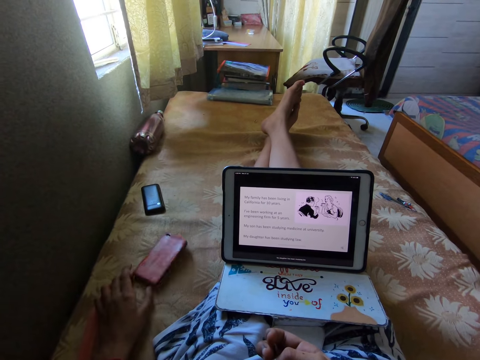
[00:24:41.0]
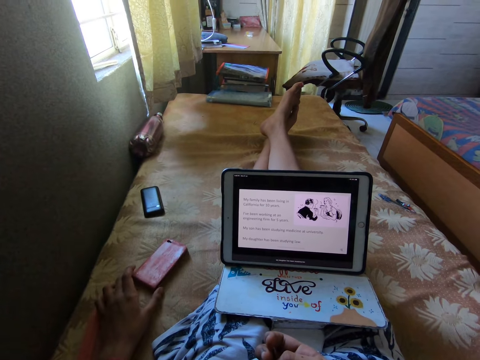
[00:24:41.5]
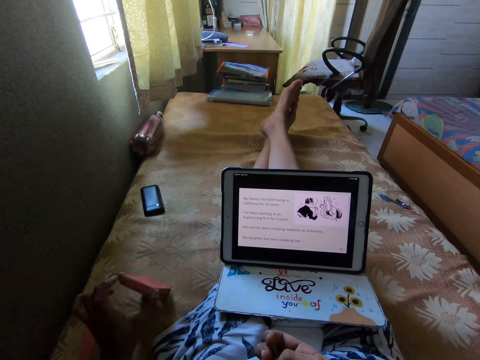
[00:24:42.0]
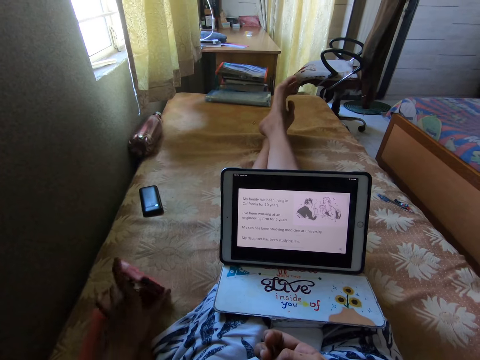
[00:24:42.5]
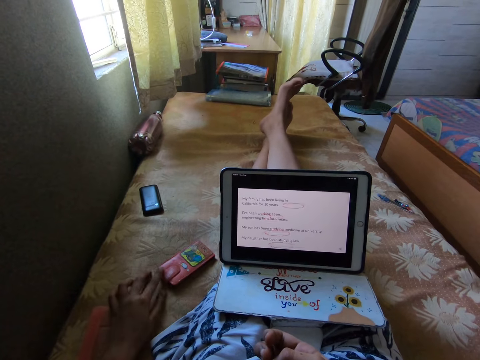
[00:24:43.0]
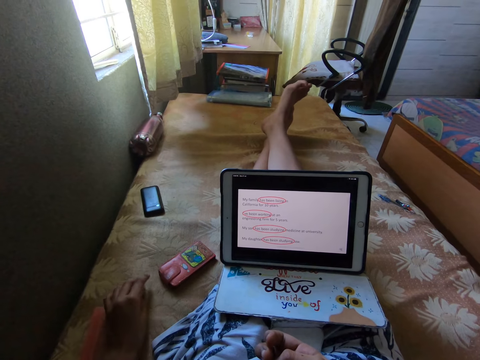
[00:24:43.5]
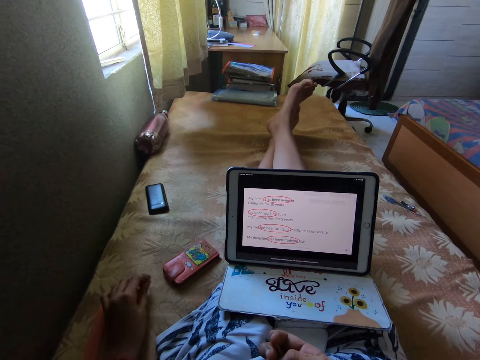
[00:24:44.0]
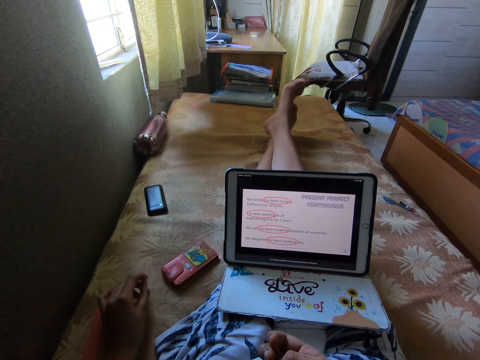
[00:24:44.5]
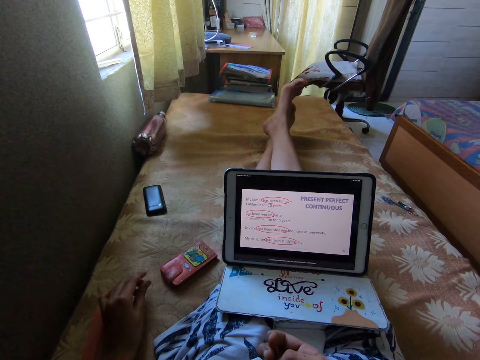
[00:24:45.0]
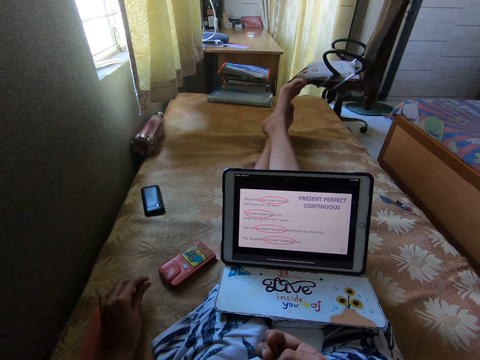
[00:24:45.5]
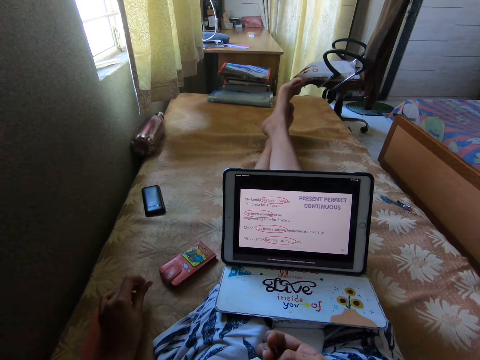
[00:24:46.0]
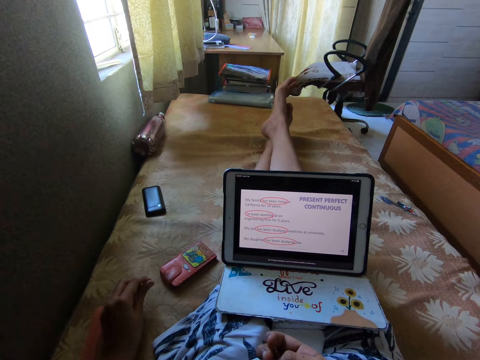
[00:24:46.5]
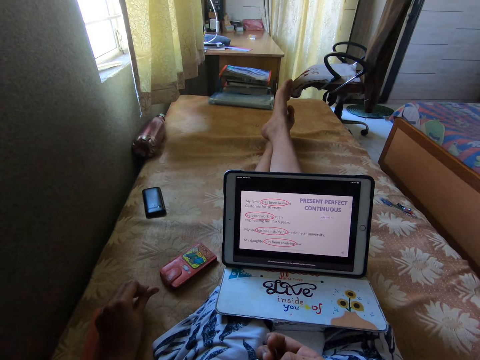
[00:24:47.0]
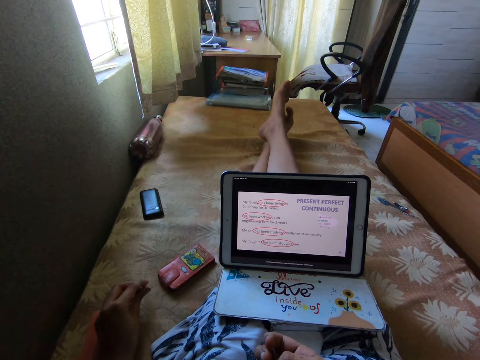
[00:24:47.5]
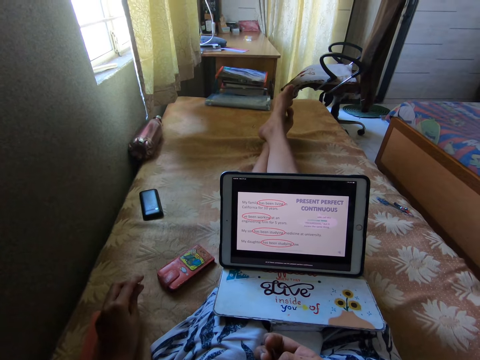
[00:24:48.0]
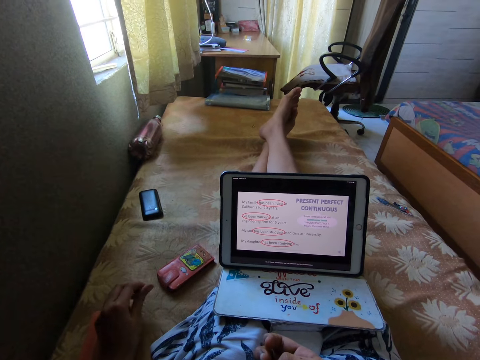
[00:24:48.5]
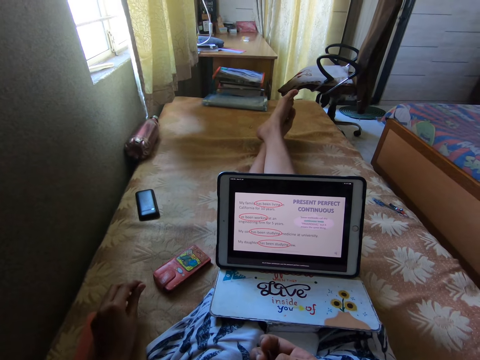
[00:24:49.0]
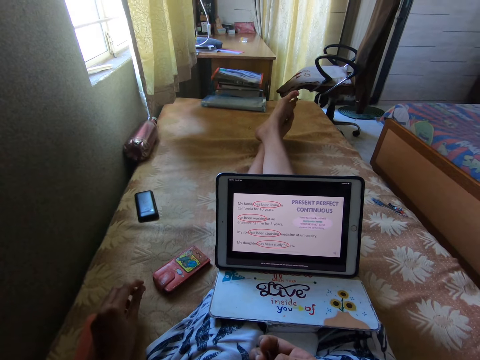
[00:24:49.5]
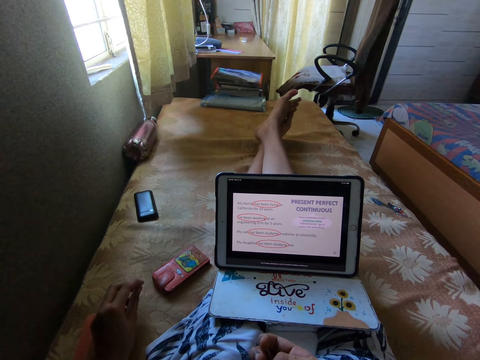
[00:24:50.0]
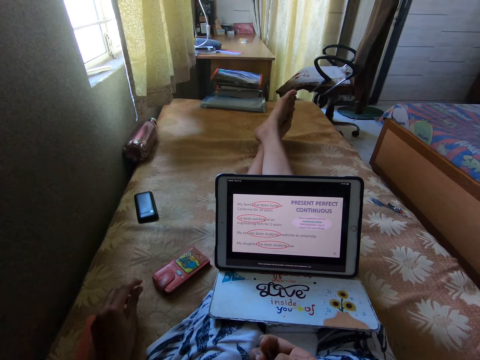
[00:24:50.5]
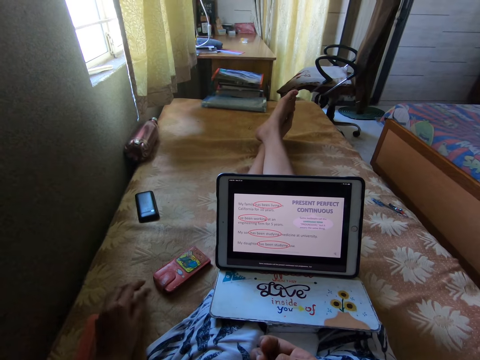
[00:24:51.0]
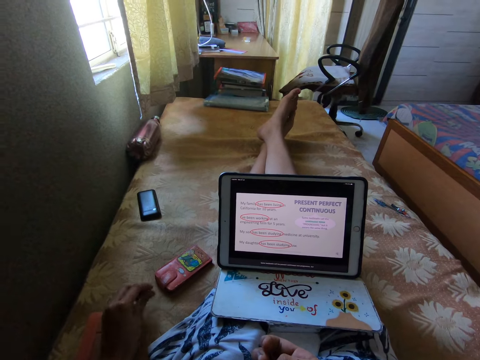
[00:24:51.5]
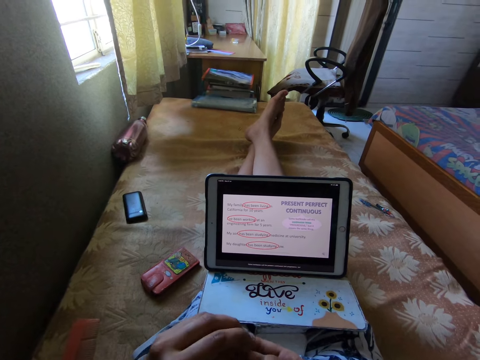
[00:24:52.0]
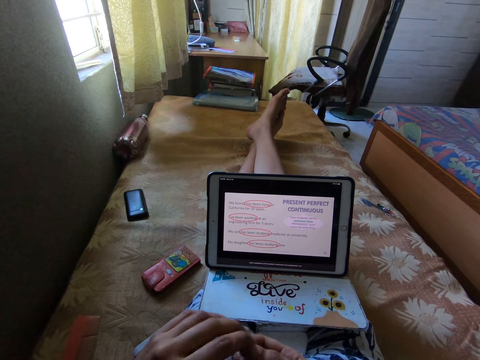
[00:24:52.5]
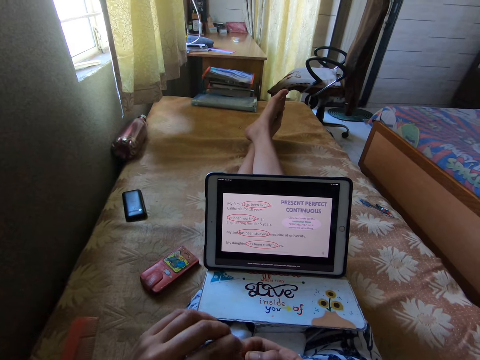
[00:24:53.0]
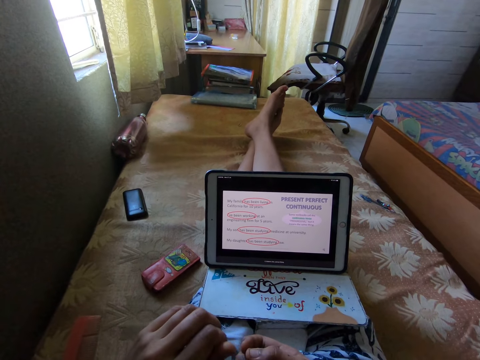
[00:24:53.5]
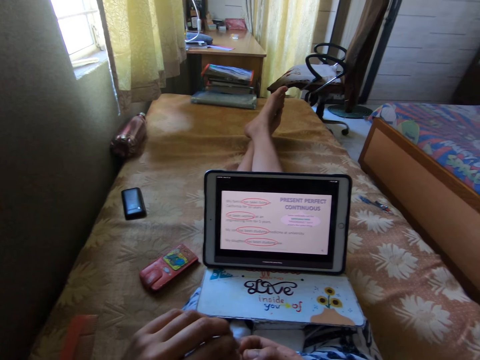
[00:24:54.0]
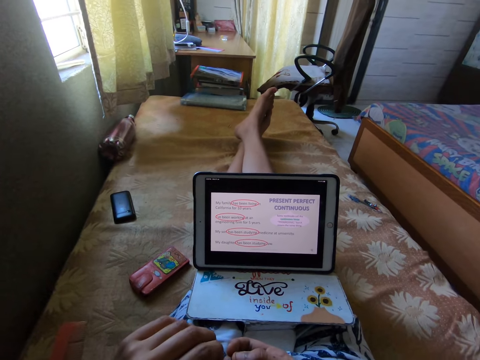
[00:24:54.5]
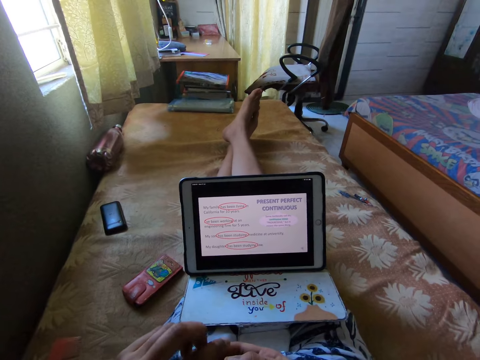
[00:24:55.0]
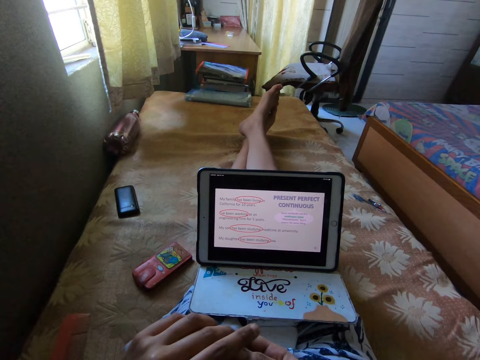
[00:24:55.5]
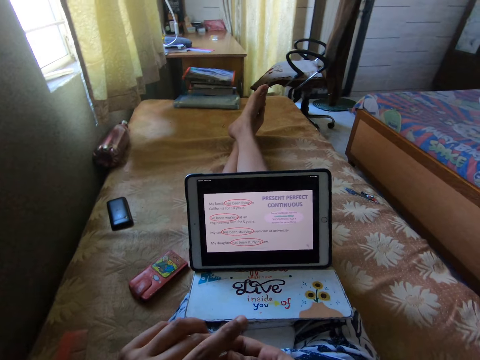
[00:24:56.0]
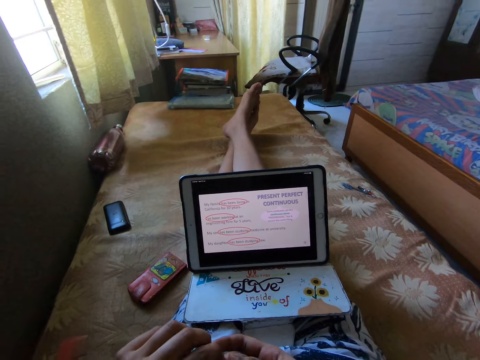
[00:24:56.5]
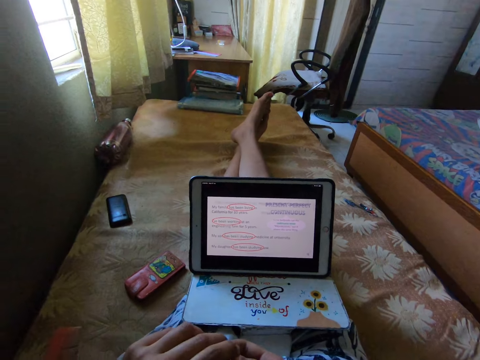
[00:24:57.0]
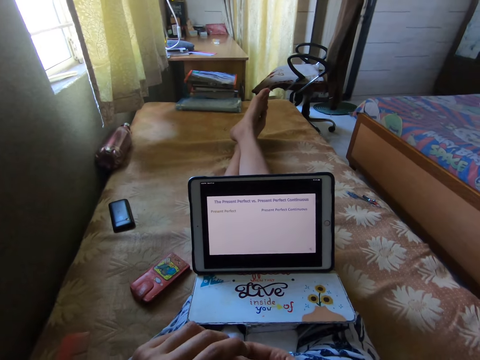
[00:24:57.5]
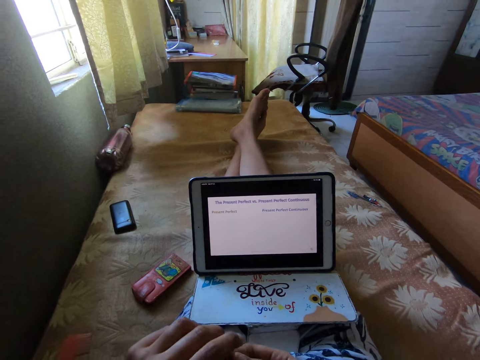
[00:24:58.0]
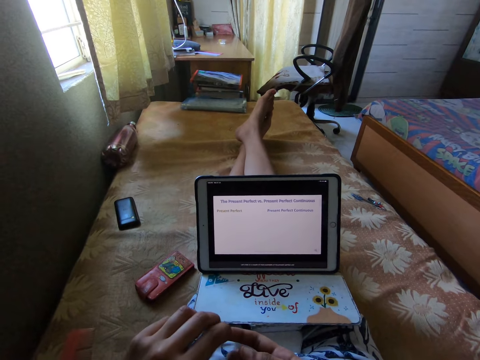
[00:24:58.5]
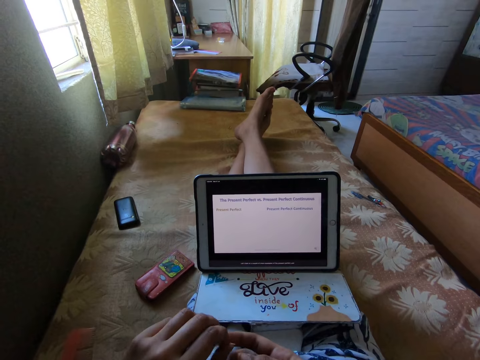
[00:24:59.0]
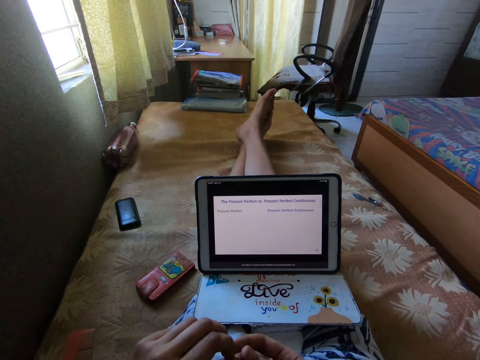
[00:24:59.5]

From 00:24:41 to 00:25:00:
The camera wearer flips the phone. They move the fingers and put the phone down. They twist the fingers. They move the left hand. They watch something on the laptop. They touch the nail. They stare at the tablet.

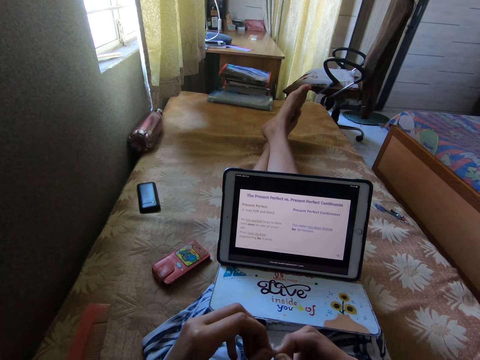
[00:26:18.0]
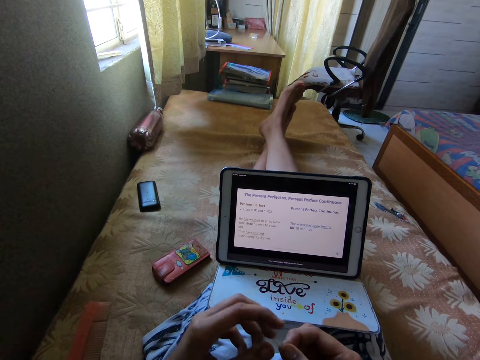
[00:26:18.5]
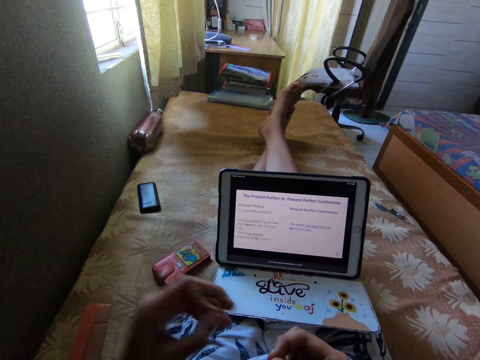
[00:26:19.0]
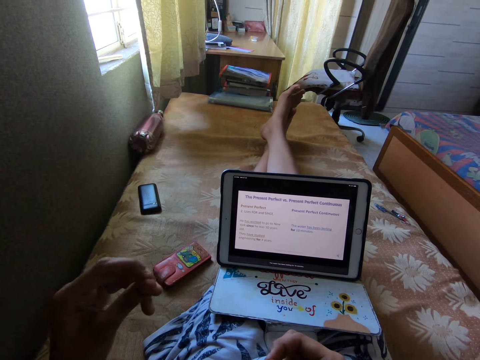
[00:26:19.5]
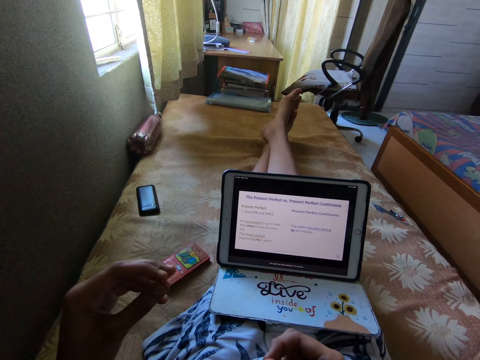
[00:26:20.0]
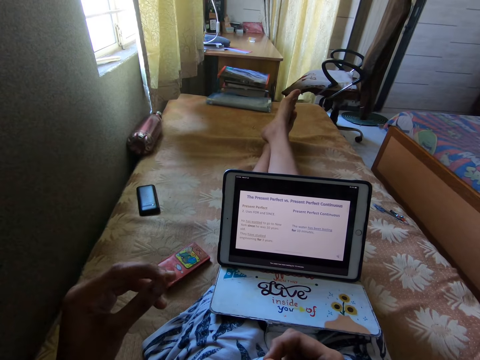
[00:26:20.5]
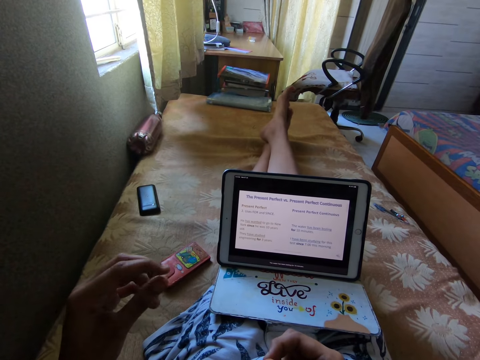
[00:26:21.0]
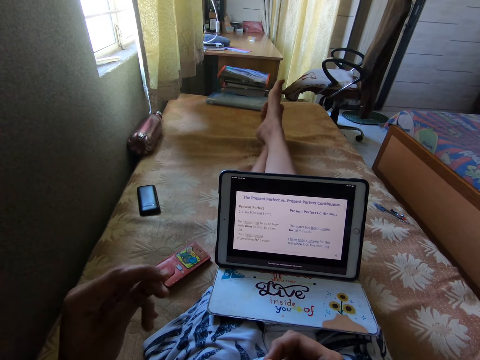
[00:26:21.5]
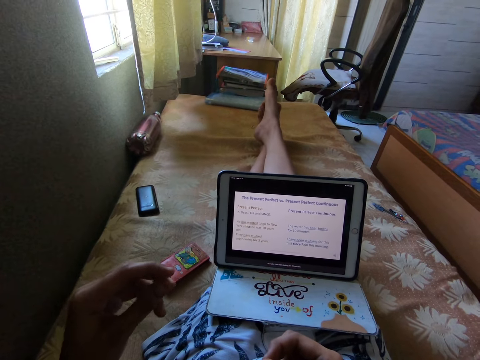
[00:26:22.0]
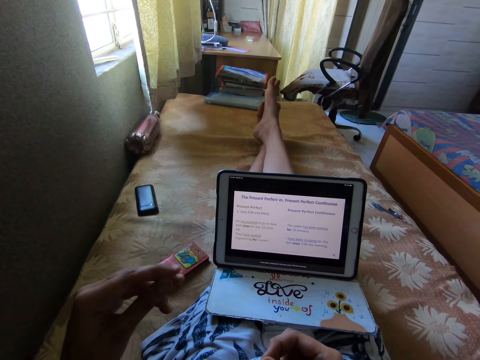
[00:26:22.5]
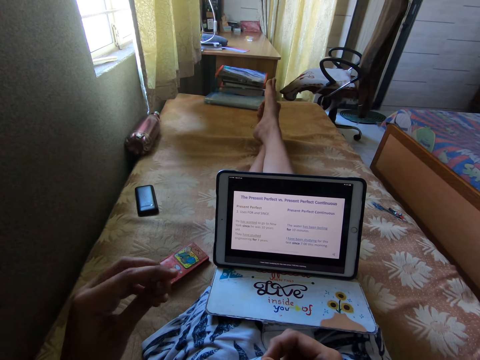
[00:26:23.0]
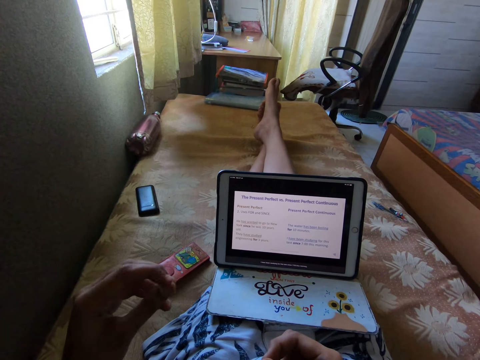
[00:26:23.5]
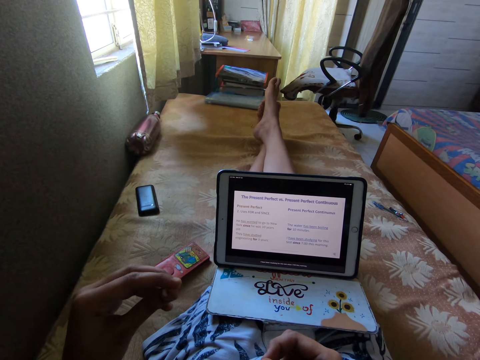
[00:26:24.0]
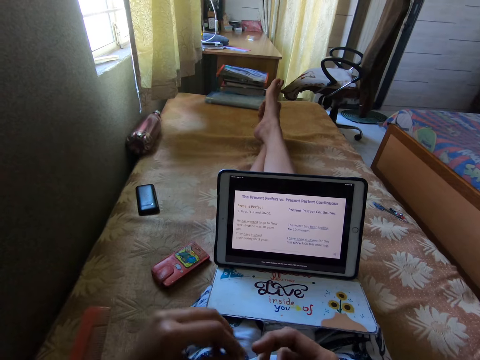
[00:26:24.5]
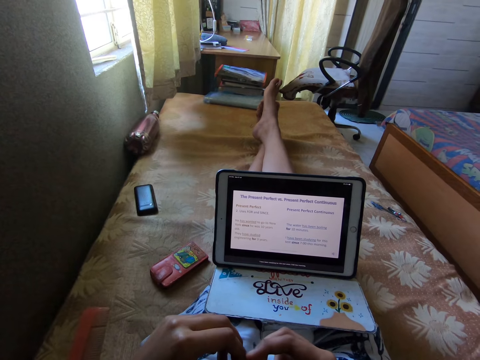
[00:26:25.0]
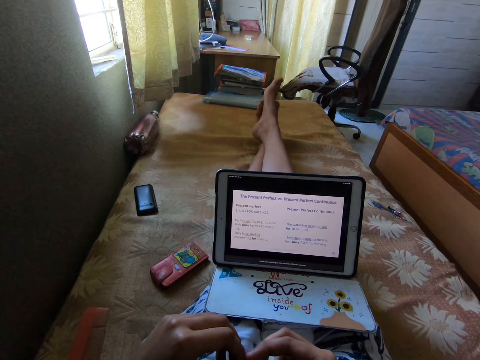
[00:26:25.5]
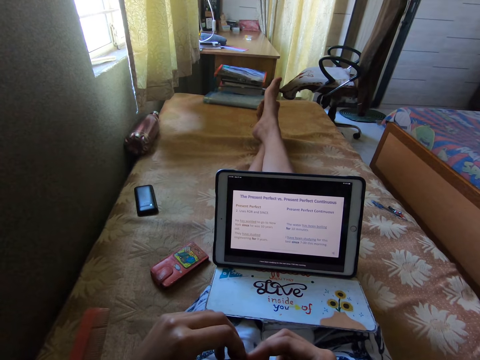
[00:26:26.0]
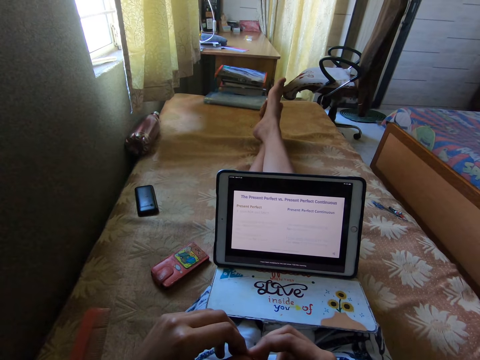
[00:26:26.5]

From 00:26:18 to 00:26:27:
The camera wearer lifts the left hand up. They touch the nail. They twist the fingers. They move the left hand and touch the nail with both hands. They watch something on the laptop.
